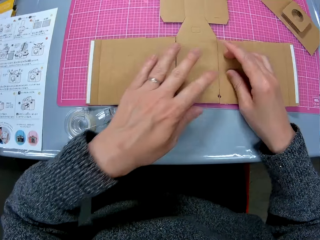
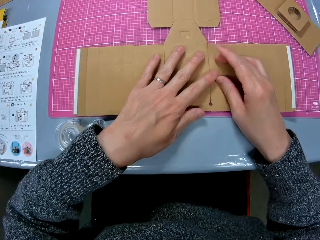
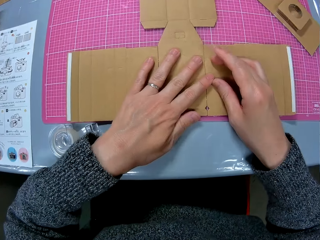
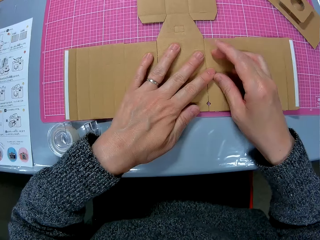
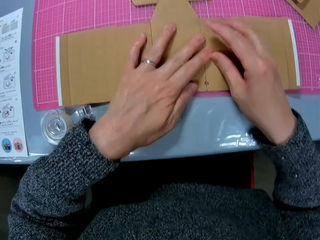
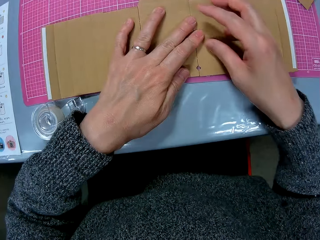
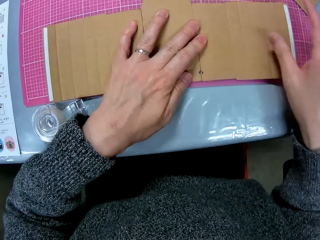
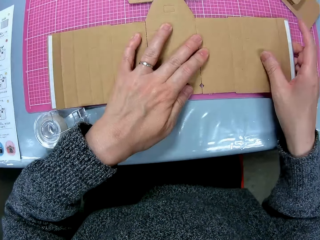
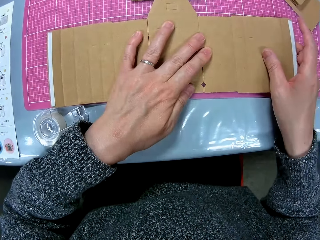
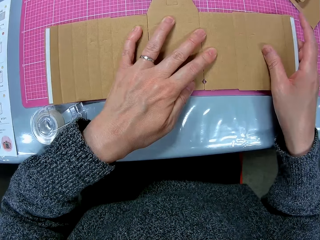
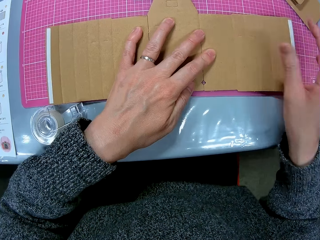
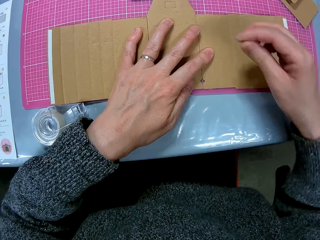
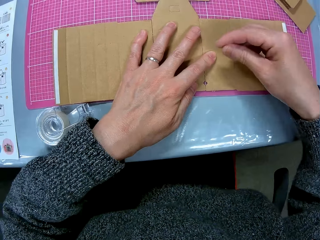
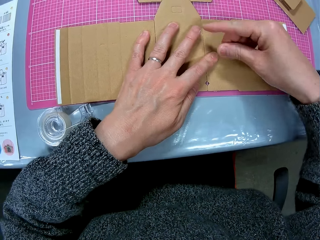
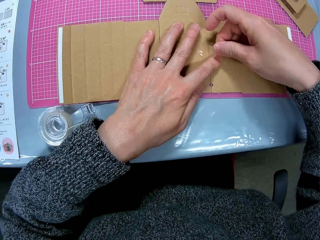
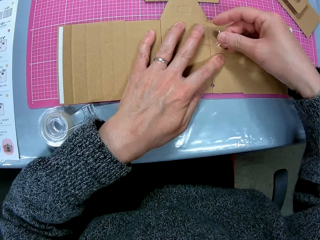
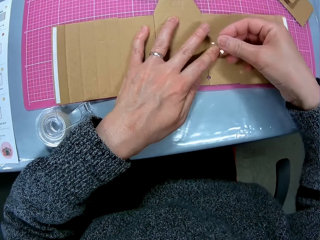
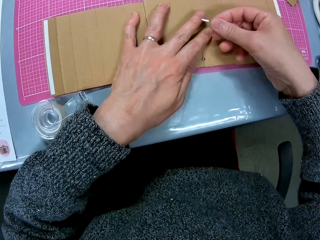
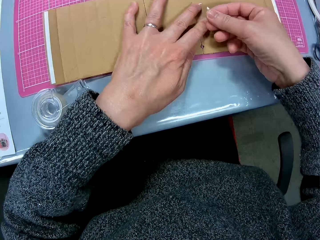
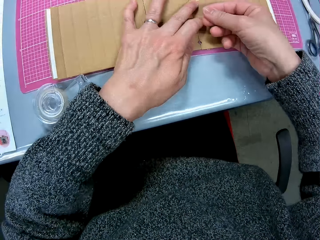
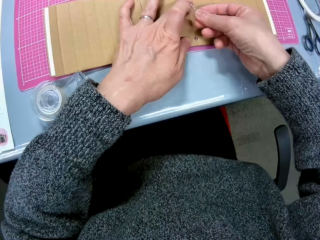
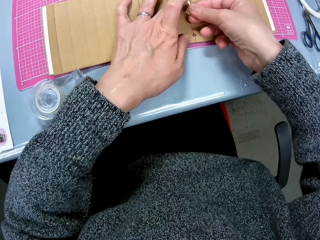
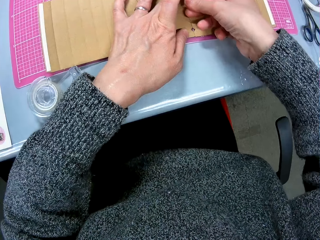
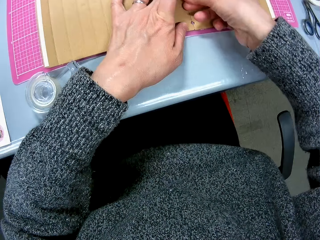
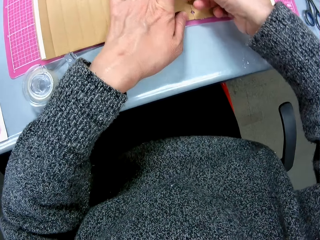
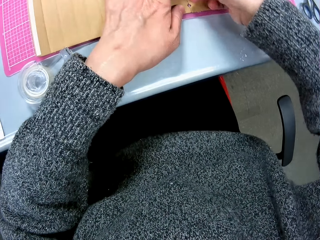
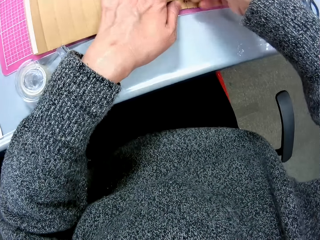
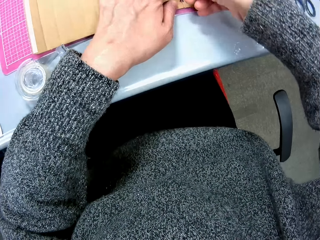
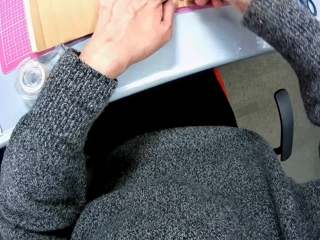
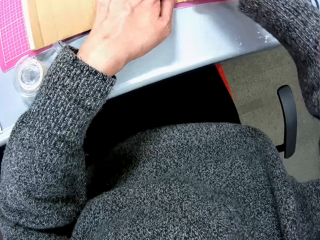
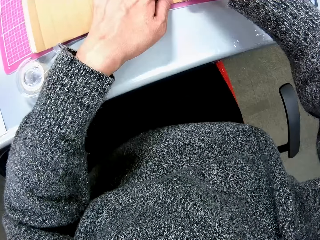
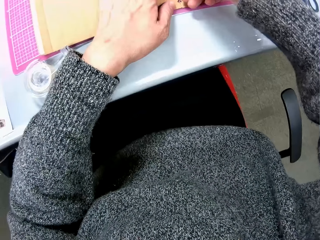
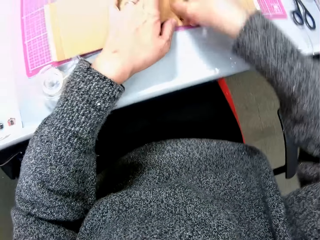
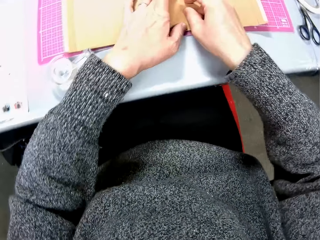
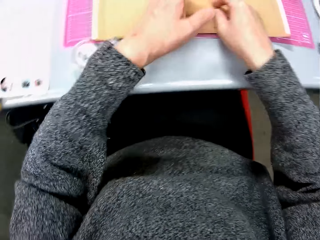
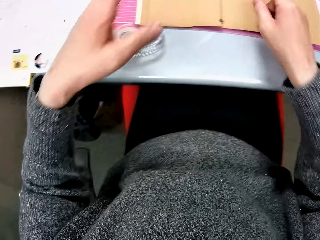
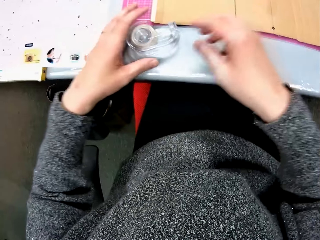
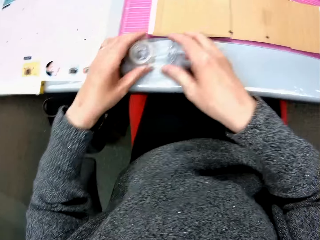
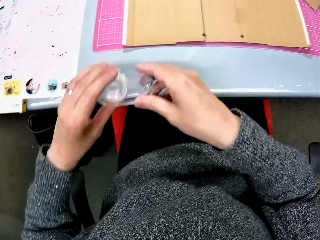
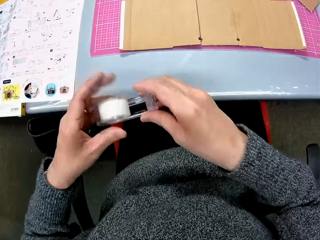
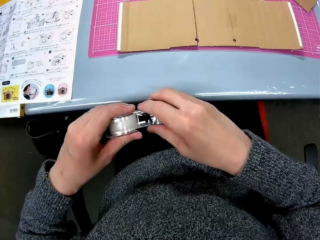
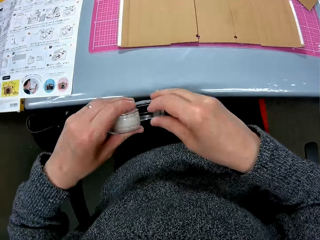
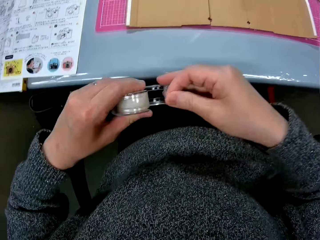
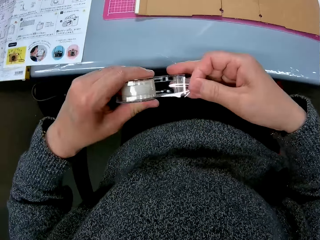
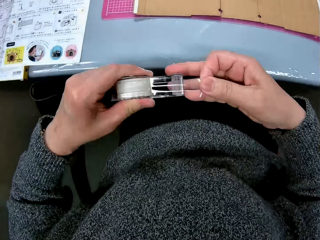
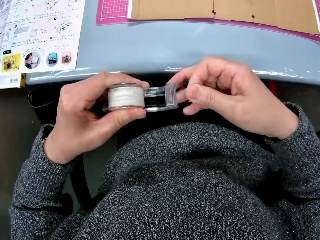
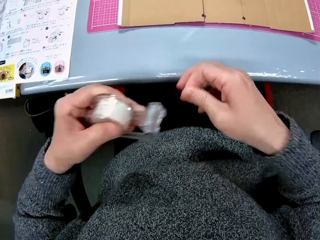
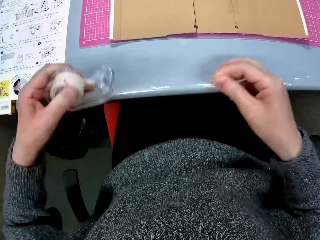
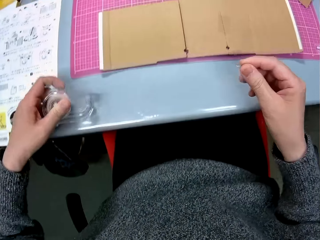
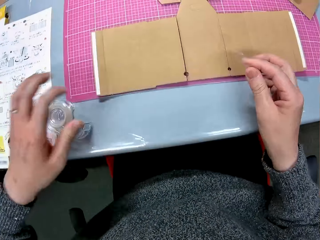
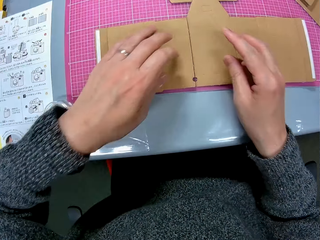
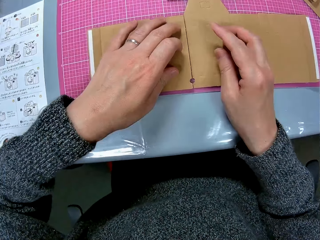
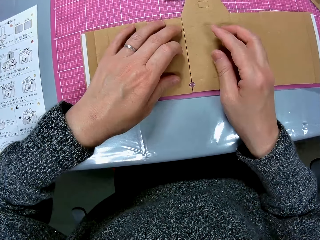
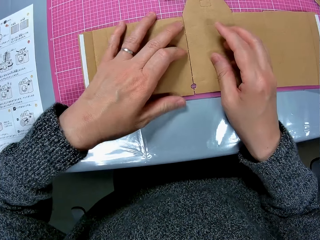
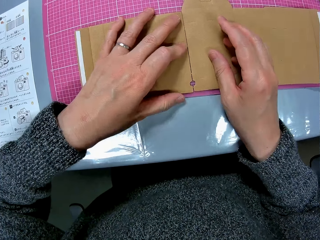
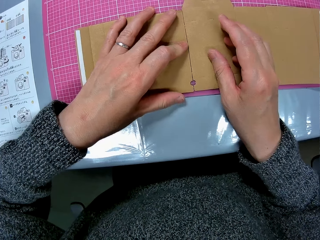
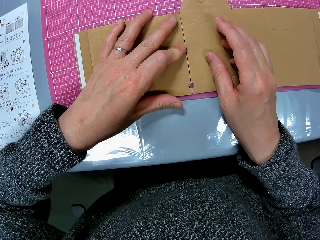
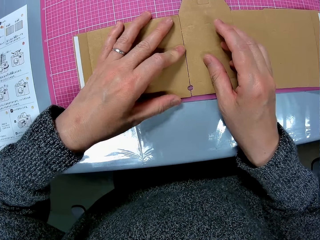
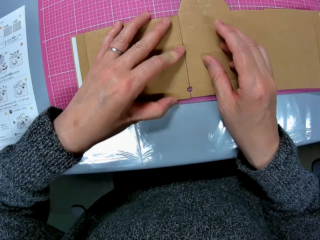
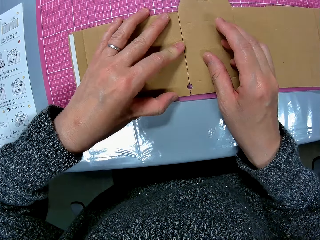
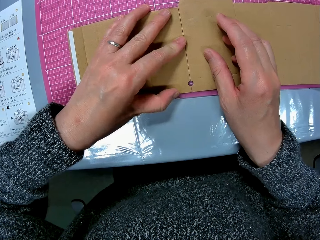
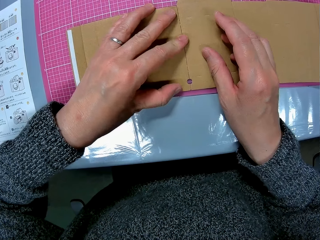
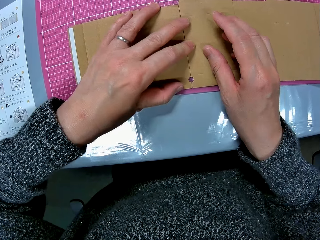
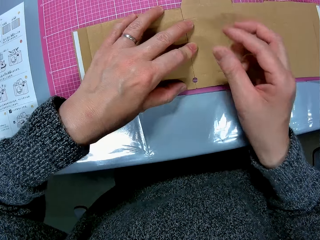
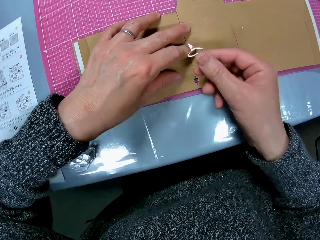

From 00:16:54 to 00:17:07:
The camera wearer puts the cello tape or mask tape on the table. She puts the mask tape on the paperboard. She sets the cardboard paper on the table. She moves the paperboard. She puts the mask tape on the paperboard. She tapes the cardboard papers together with her right hand. She picks up the cello tape from the table with her two hands. She cuts a small piece of cello tape with her right hand. She drops the cello tape on the table. She puts the mask tape on the paperboard. She sets the cardboard paper on the table.

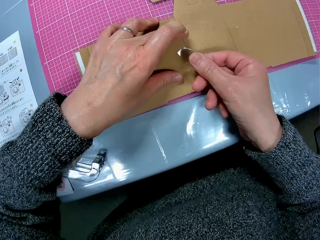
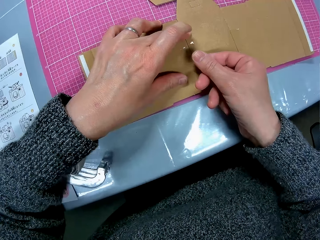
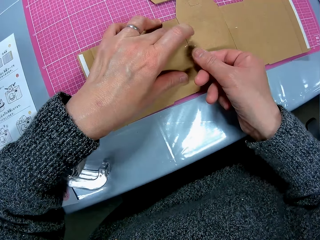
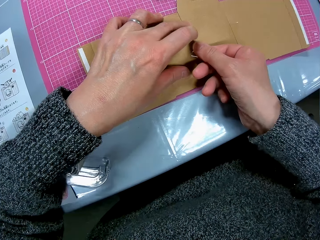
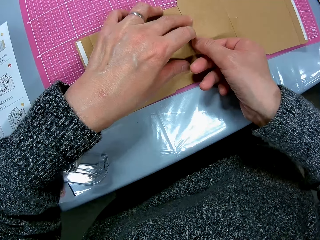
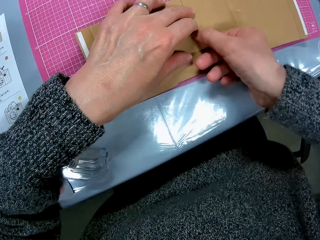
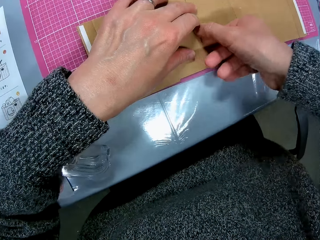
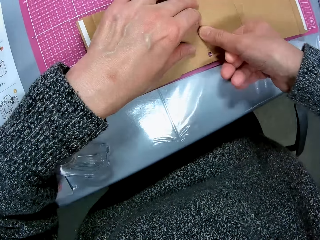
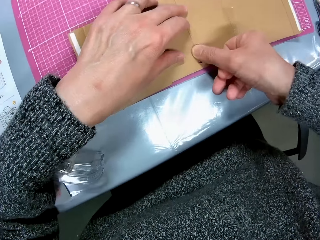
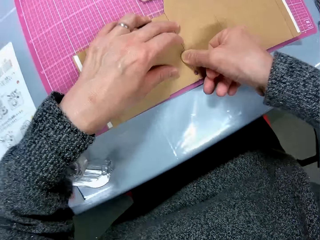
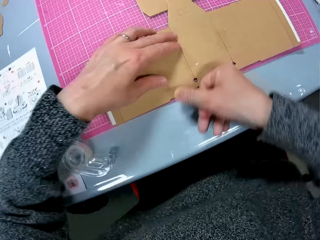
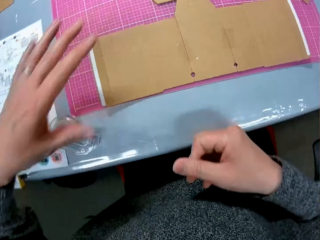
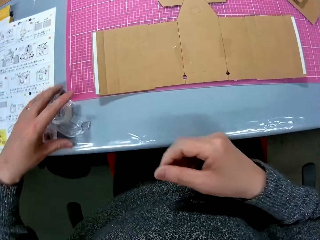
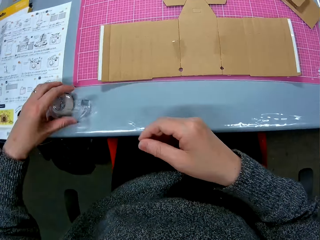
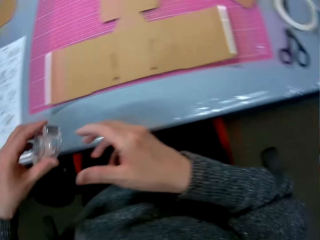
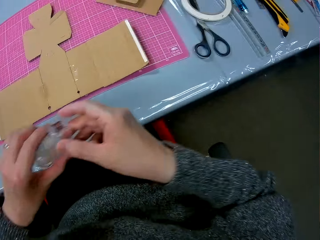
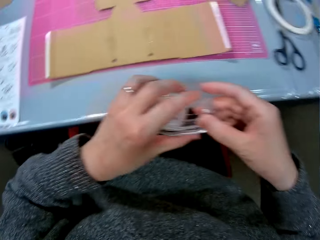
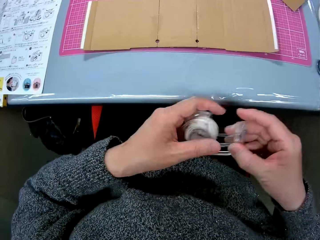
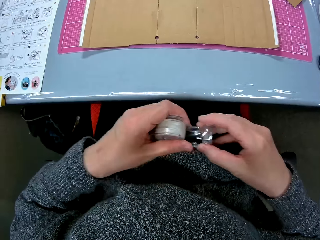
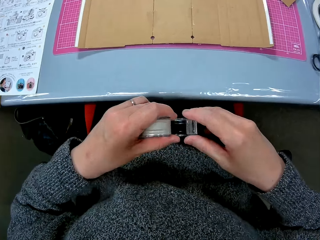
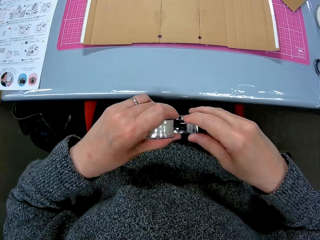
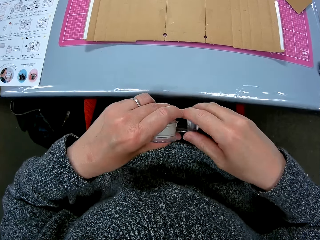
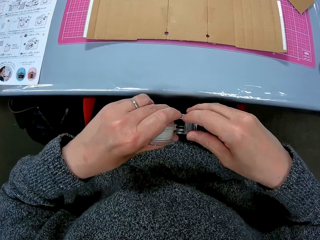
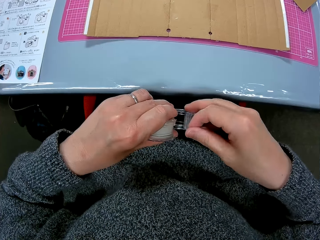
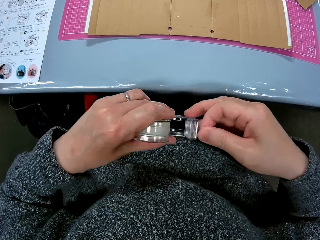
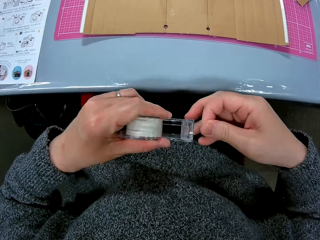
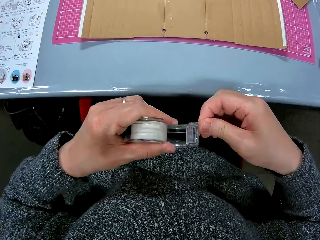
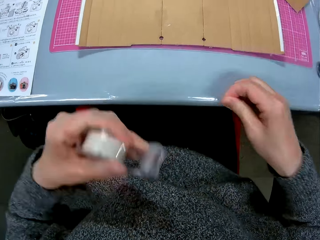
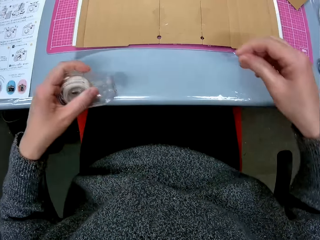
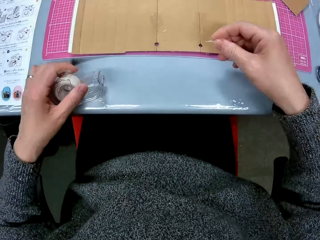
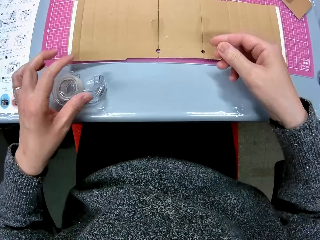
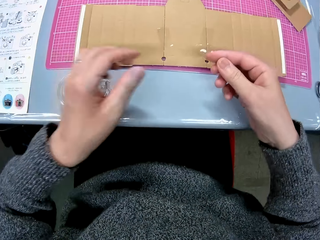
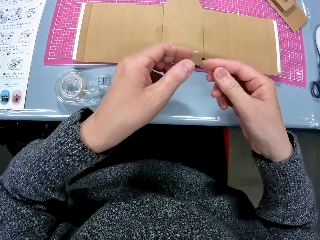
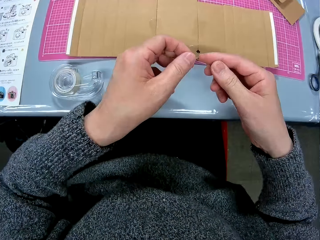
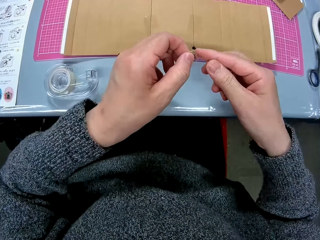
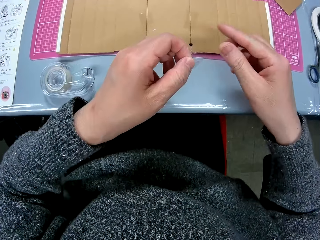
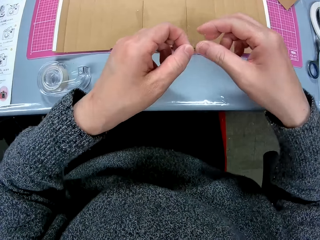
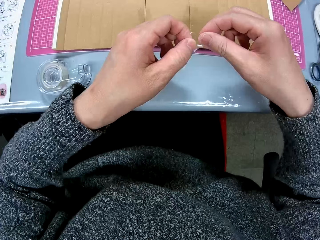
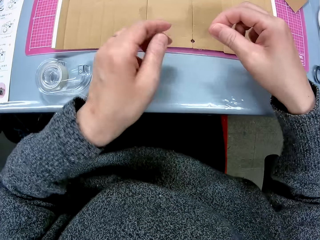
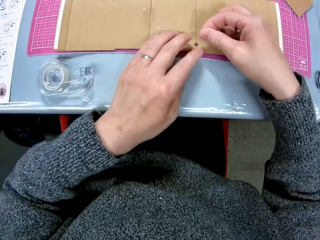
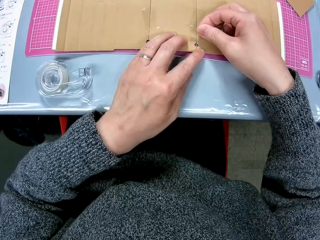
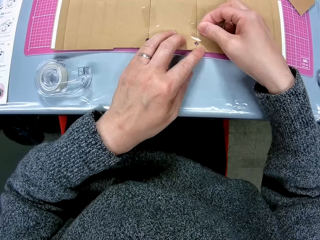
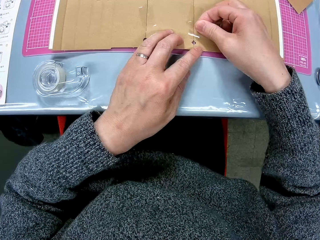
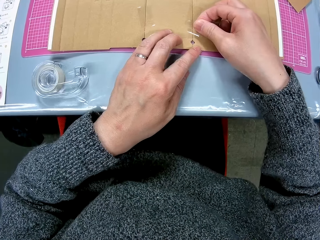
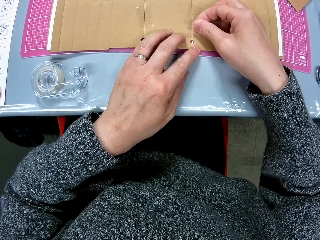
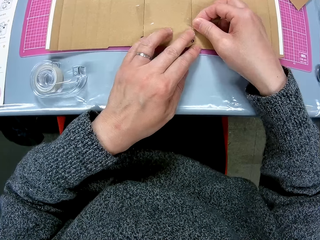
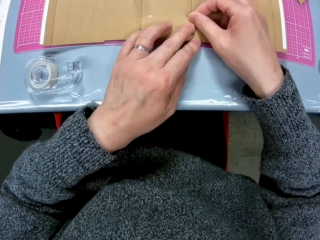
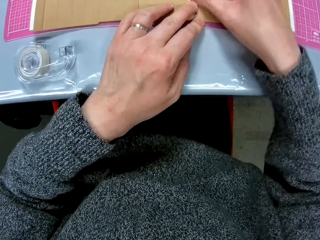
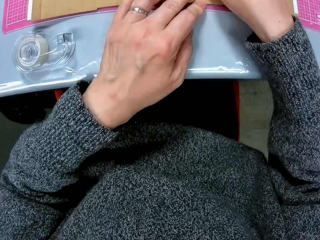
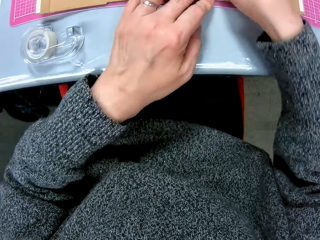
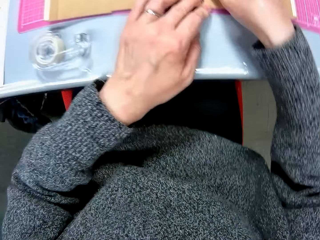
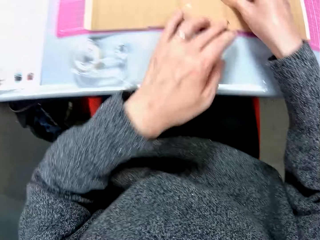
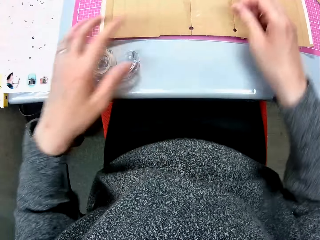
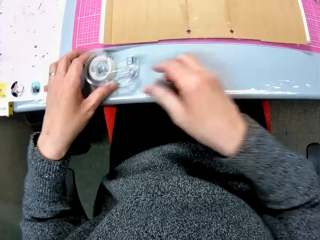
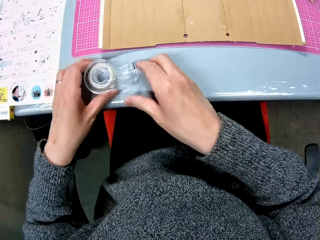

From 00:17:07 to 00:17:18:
The camera wearer tapes the cardboard papers together with her right hand. She picks up the cello tape or mask tape from the table with her left hand. She cuts a small piece of cello tape with her right hand. She drops the cello tape on the table. She straightens the mask tape. She puts the mask tape on the paperboard. She tapes the cardboard papers together with her right hand. She picks up the mask tape holder.
